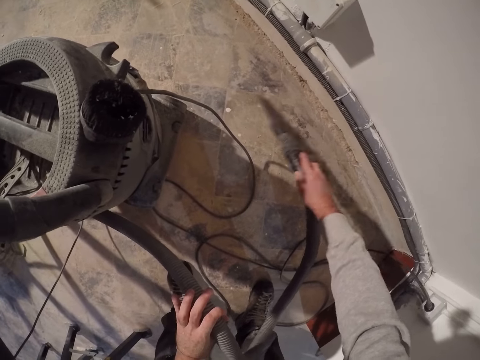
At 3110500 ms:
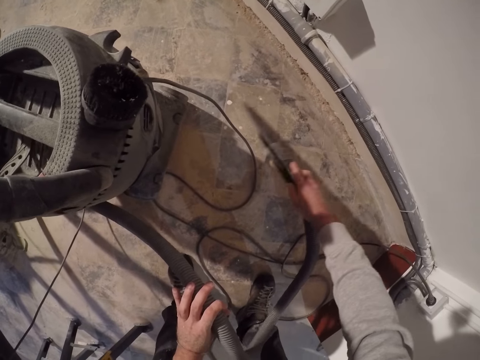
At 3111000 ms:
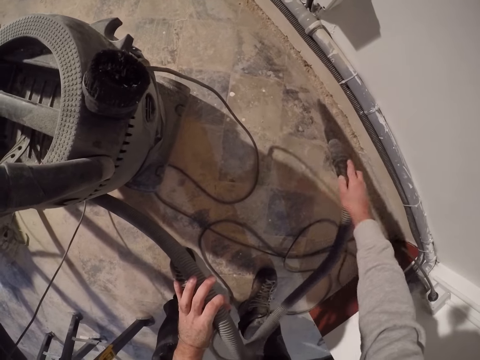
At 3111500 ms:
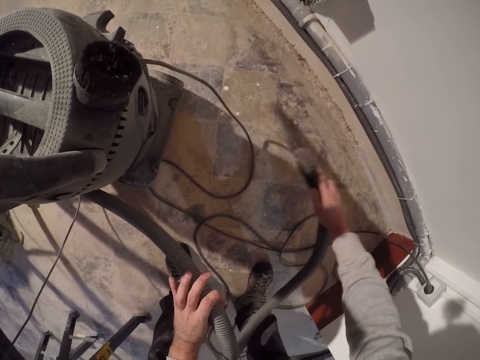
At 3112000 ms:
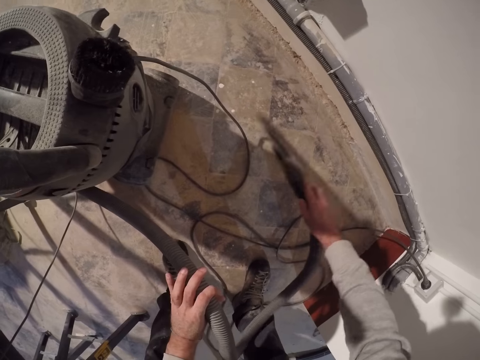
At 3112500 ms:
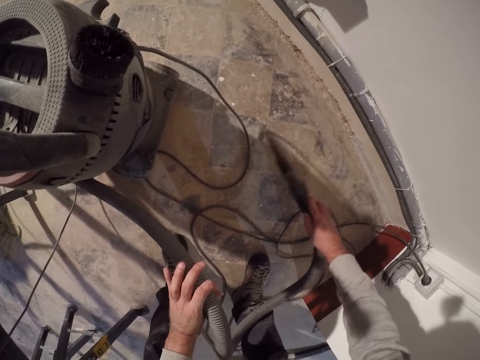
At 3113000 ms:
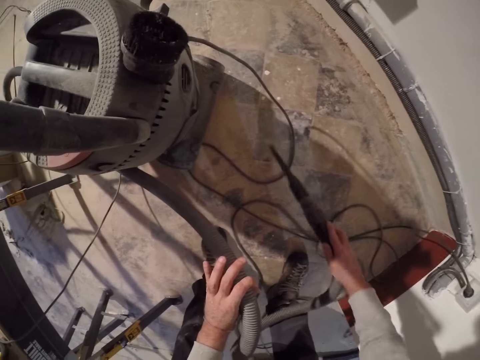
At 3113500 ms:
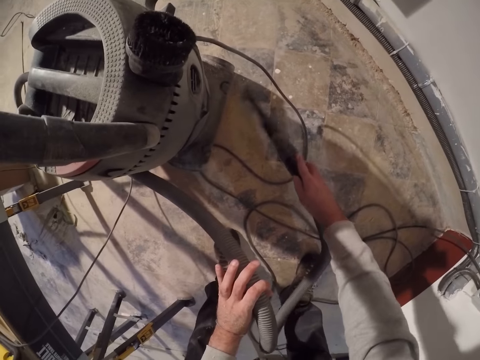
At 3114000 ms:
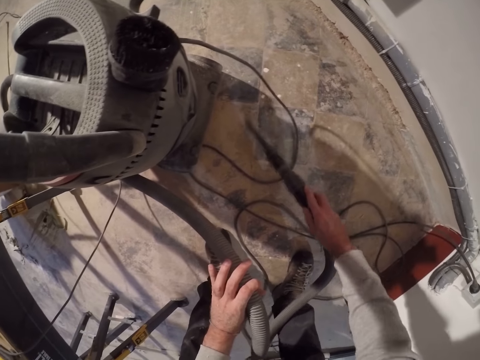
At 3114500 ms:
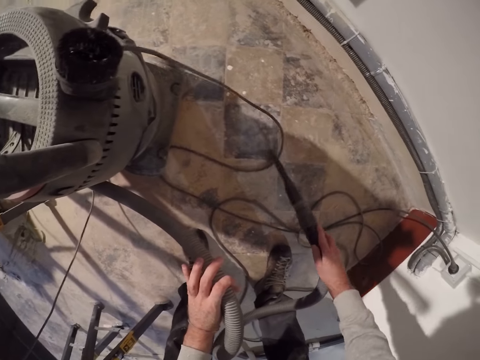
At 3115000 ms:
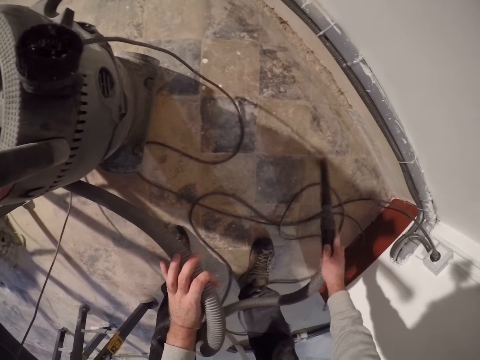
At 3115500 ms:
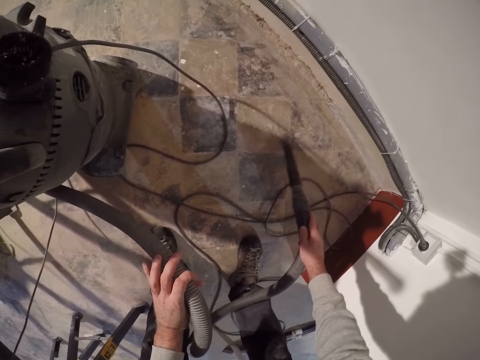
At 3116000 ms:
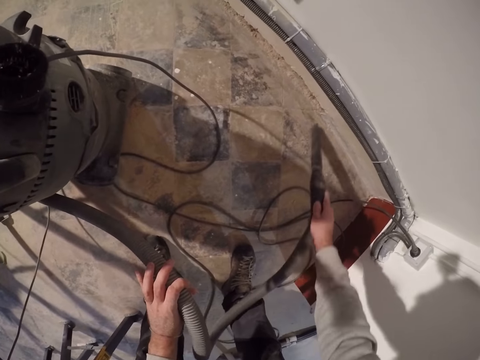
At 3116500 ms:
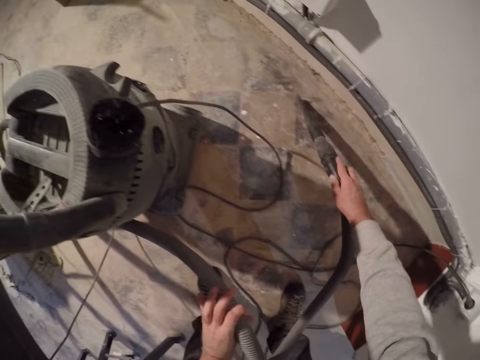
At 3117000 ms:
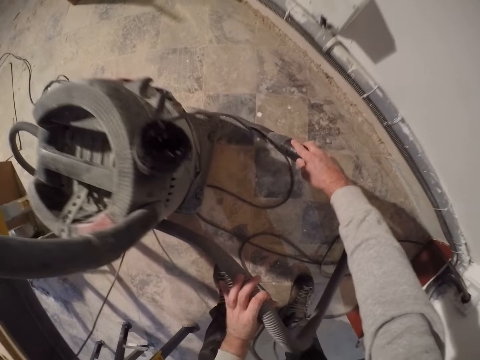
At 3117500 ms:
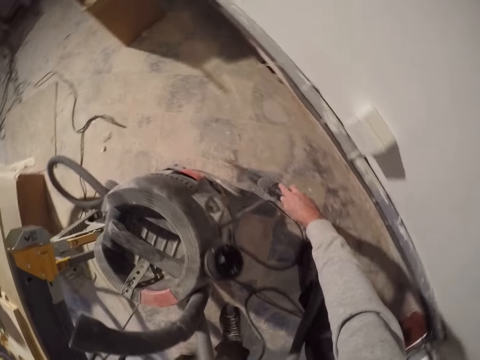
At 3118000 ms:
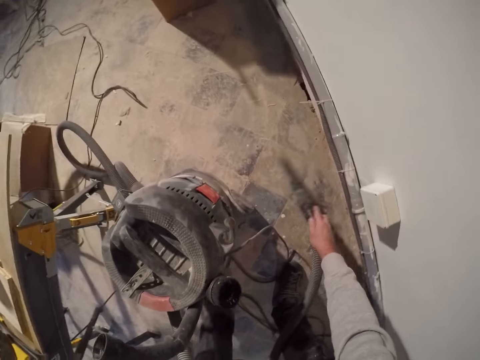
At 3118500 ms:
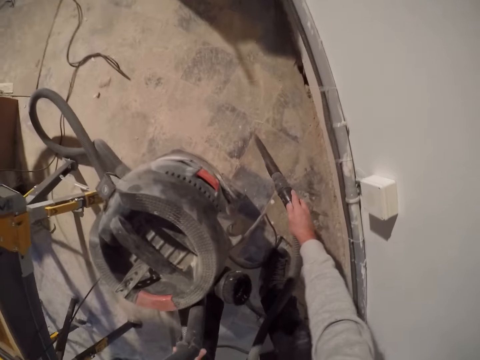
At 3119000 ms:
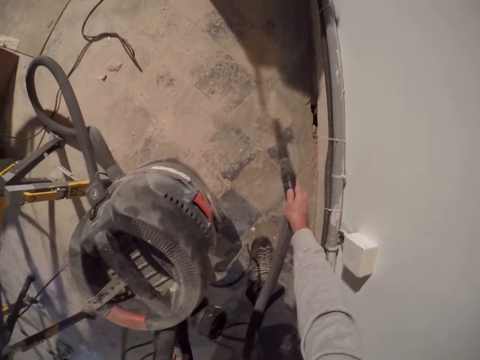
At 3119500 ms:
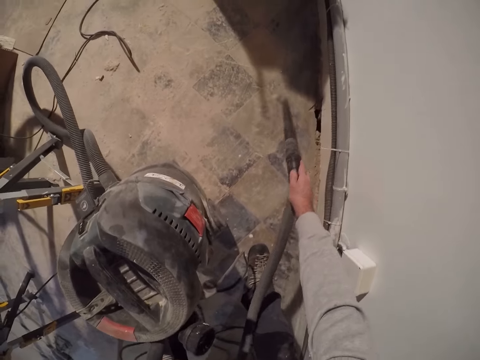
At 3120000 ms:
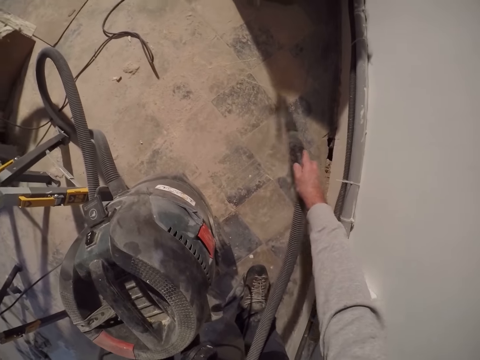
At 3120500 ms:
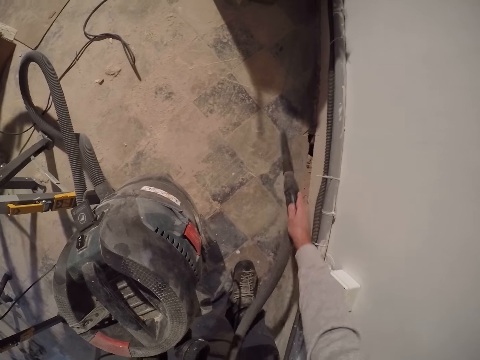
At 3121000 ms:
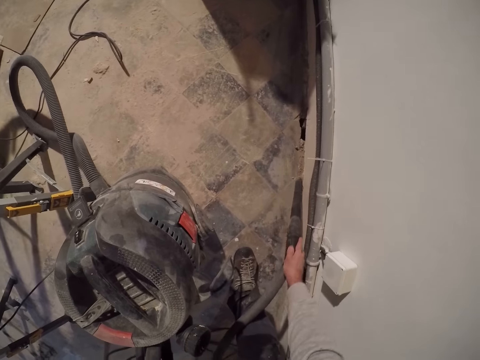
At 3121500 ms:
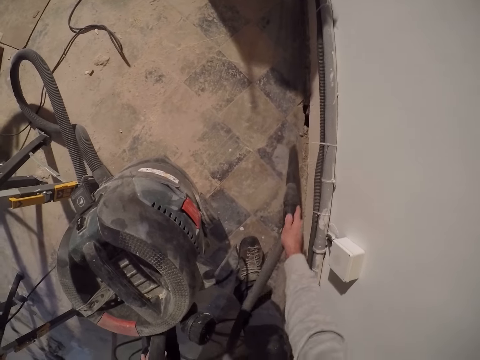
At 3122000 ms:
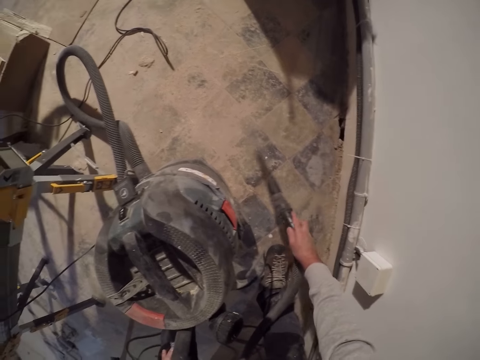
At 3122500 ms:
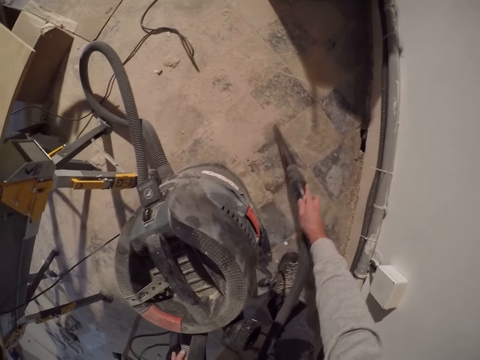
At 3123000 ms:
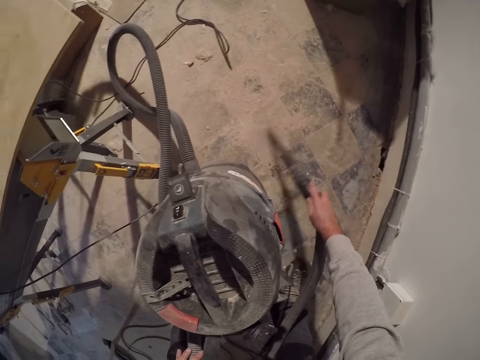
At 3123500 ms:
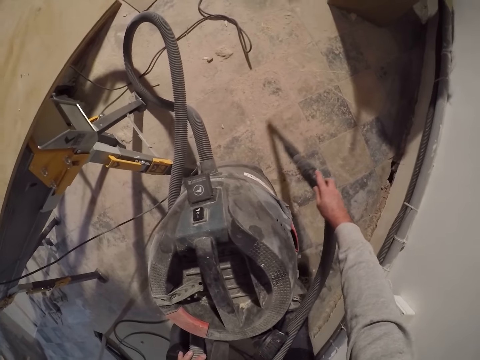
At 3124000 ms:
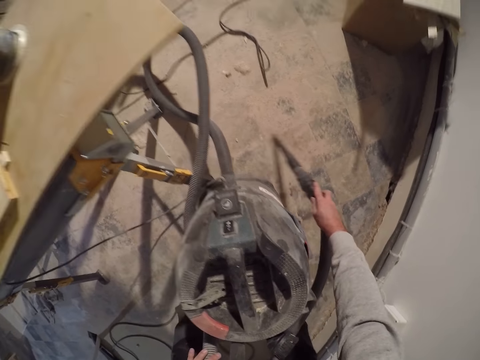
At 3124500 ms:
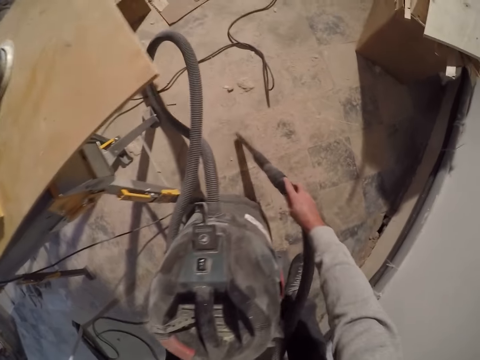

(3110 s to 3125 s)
The camera wearer walks around the house. They vacuum clean the floor.

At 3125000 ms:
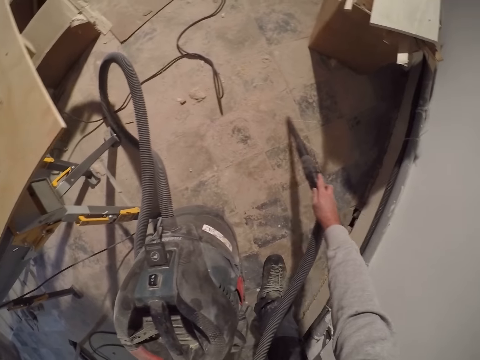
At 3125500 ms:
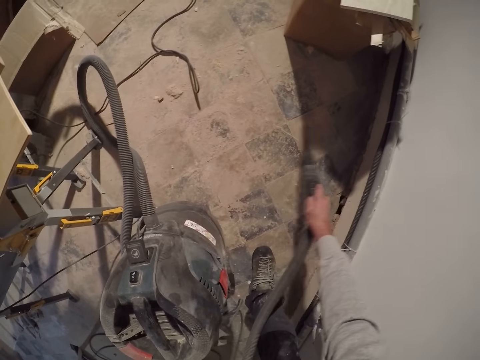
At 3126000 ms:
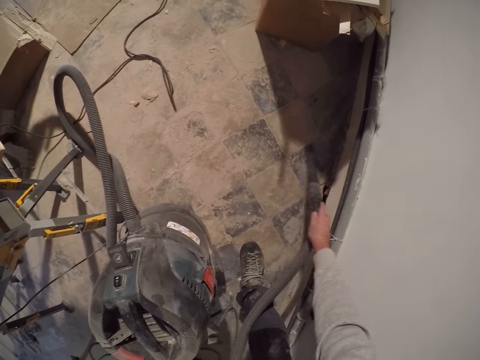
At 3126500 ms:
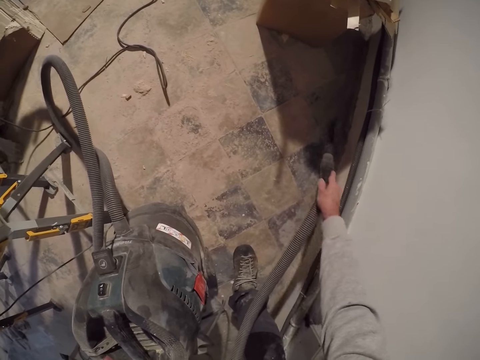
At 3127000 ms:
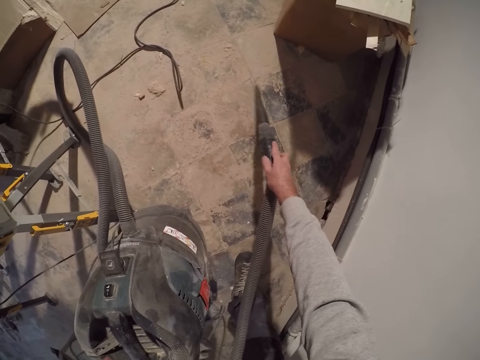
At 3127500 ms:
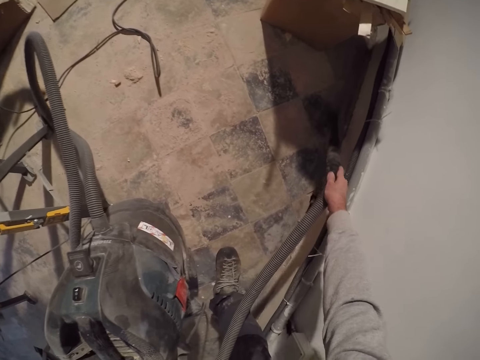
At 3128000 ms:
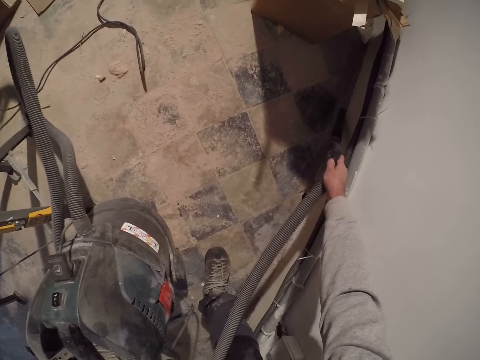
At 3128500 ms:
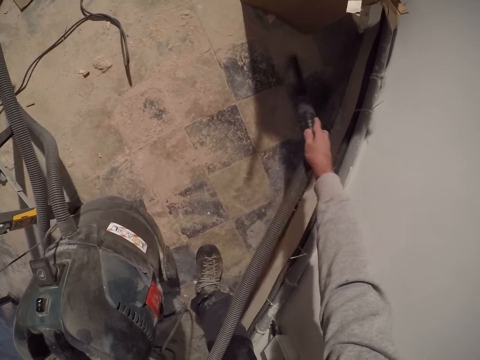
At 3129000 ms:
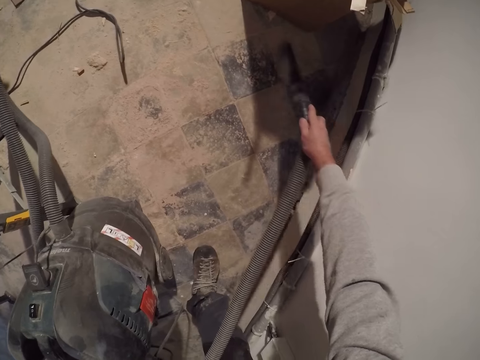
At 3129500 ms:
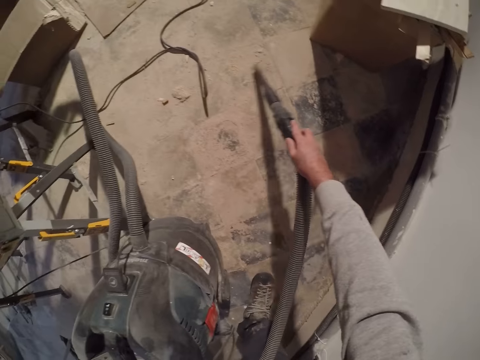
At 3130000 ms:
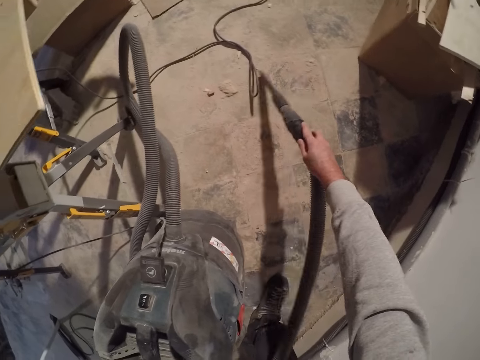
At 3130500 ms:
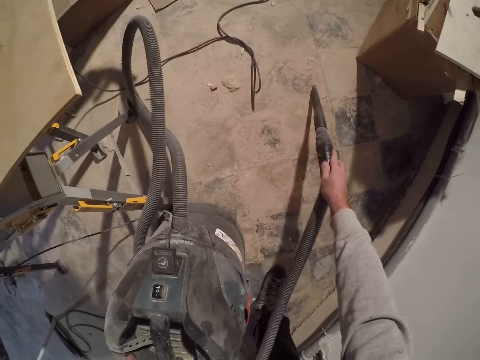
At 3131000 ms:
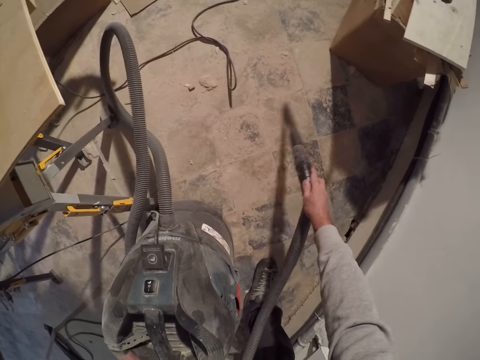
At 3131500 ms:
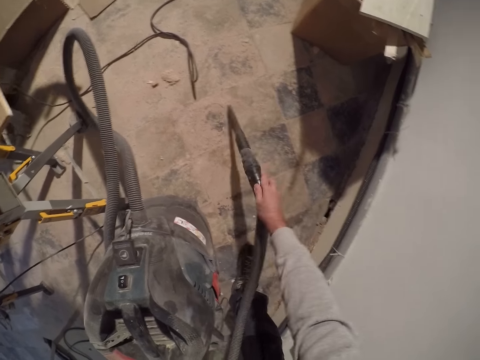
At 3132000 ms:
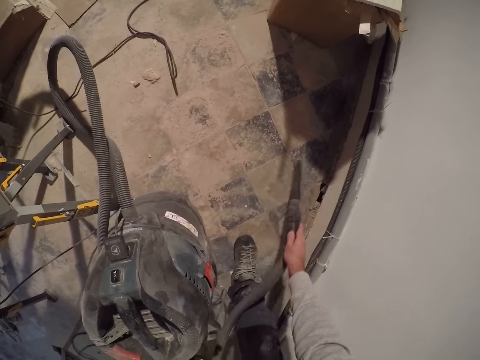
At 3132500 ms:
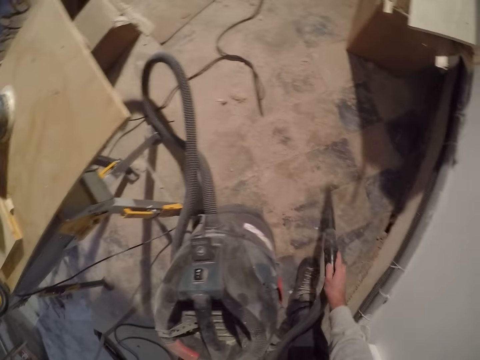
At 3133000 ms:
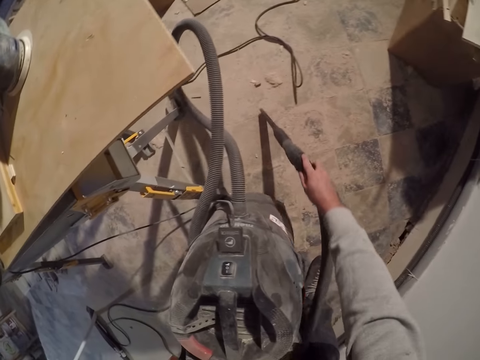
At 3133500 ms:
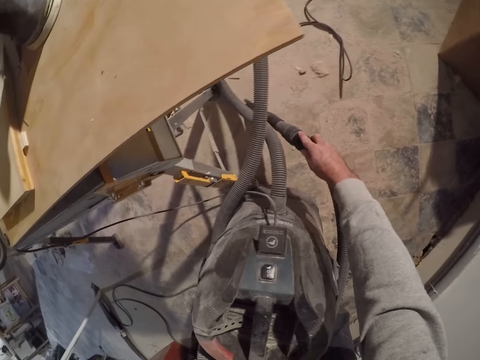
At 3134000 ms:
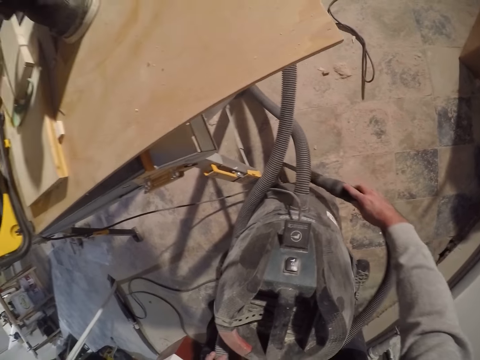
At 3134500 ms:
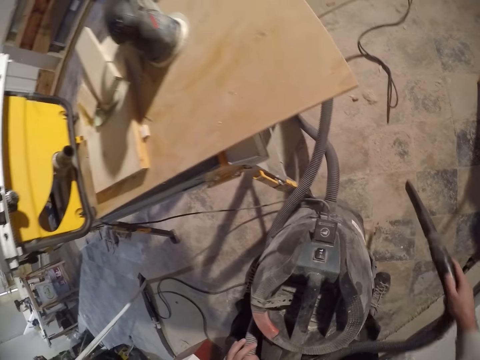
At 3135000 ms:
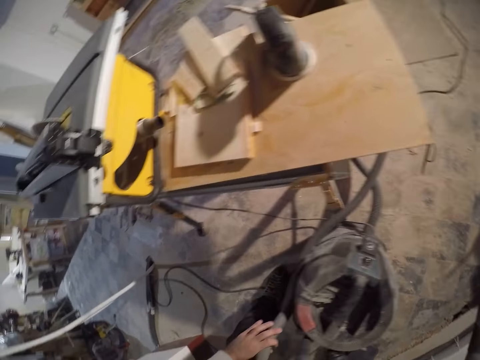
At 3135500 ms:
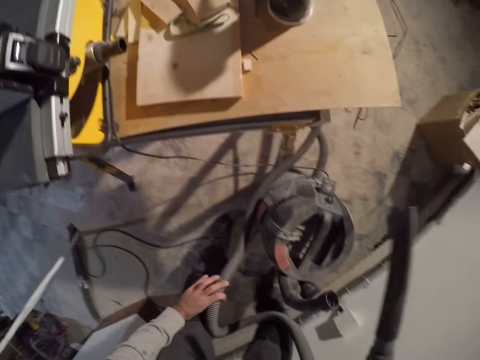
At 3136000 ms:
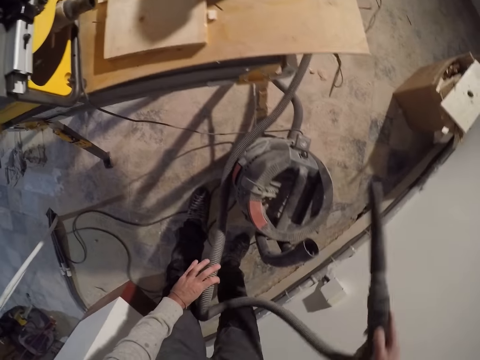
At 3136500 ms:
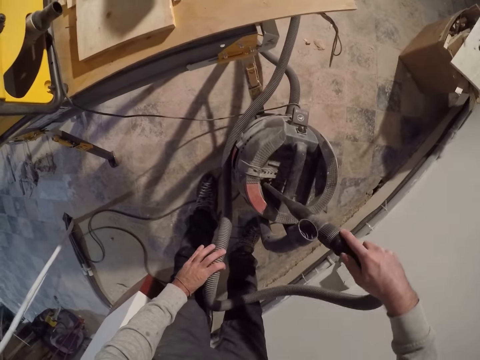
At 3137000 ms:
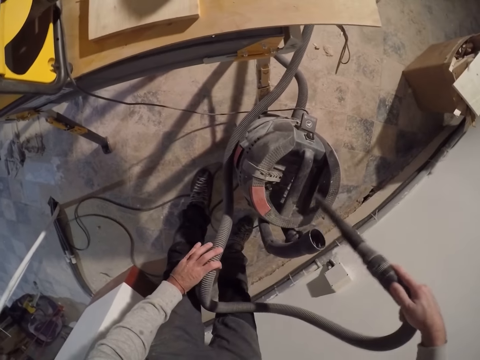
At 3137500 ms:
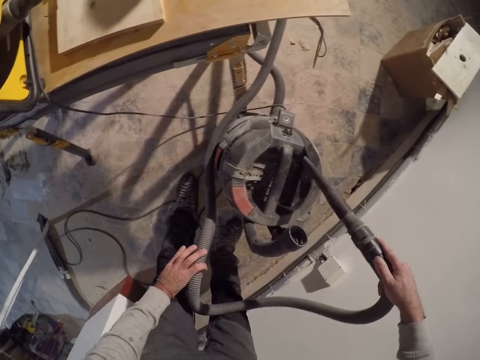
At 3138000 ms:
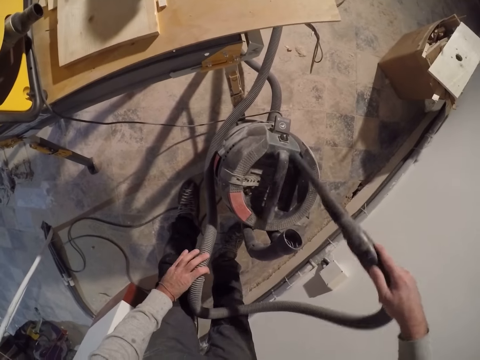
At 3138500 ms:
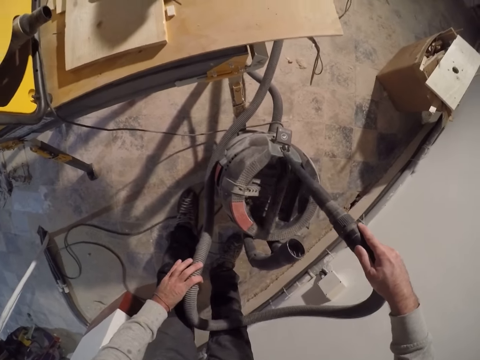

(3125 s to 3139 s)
The camera wearer steps aside. He cleans the vacuum cleaner barrel with the vacuum cleaner in his right hand.
